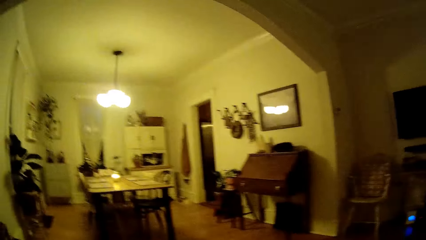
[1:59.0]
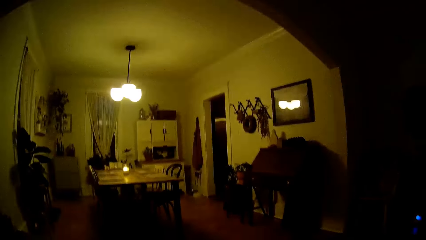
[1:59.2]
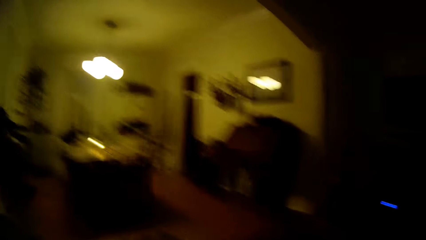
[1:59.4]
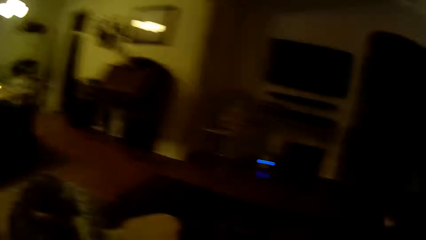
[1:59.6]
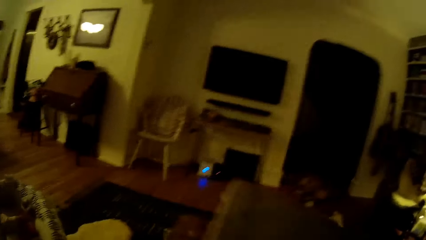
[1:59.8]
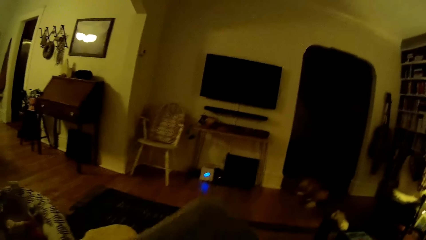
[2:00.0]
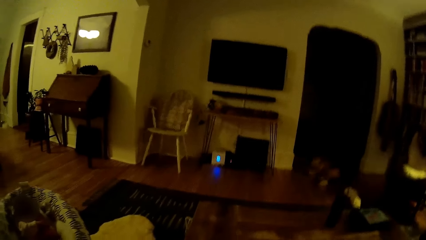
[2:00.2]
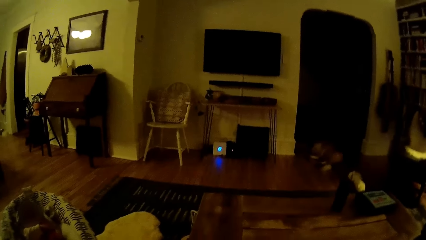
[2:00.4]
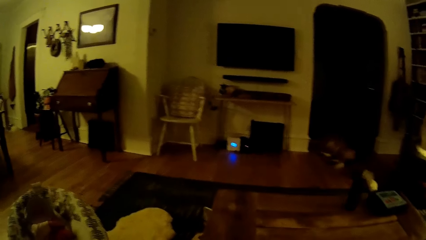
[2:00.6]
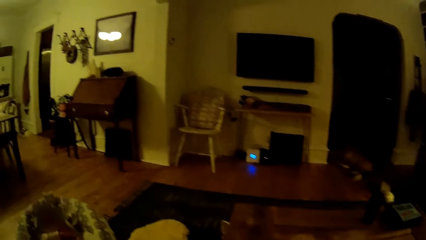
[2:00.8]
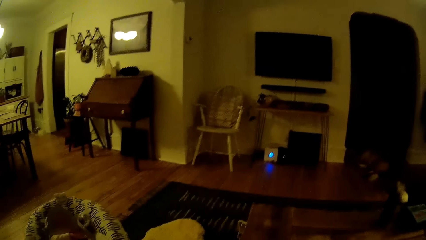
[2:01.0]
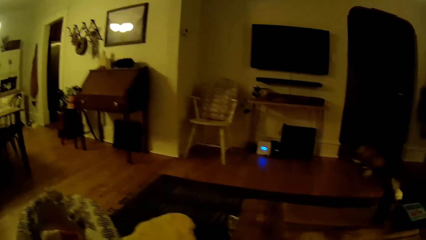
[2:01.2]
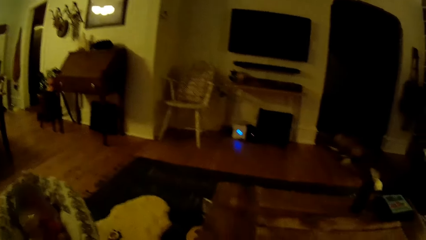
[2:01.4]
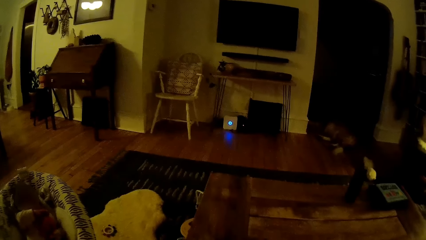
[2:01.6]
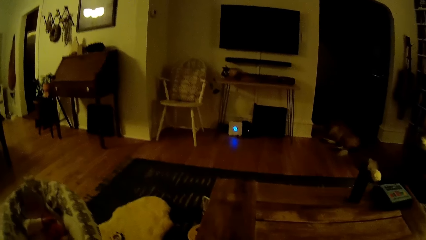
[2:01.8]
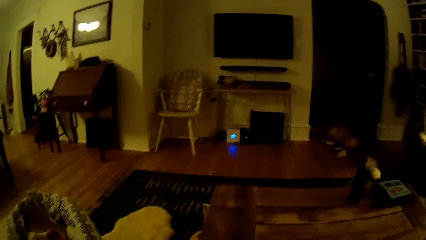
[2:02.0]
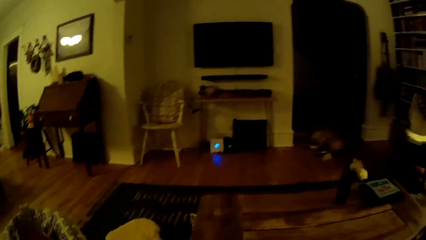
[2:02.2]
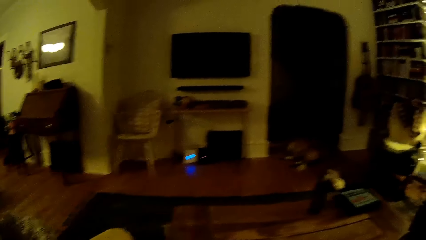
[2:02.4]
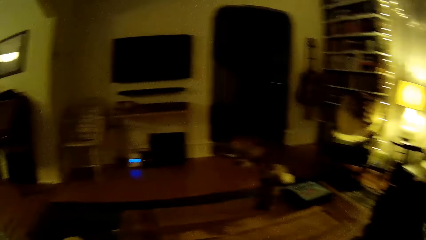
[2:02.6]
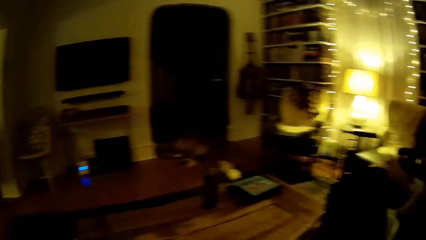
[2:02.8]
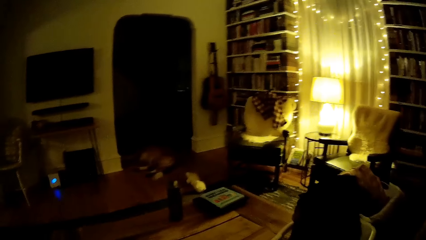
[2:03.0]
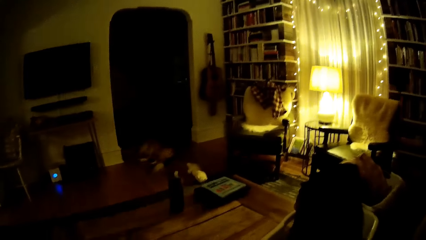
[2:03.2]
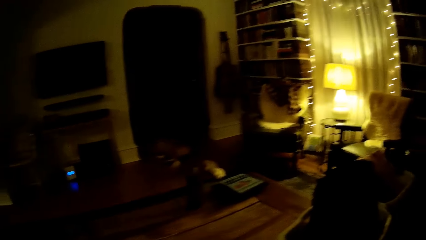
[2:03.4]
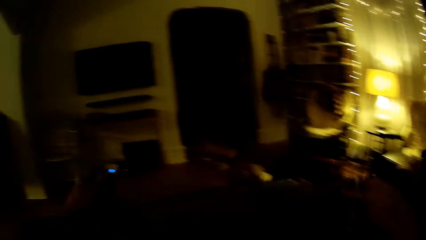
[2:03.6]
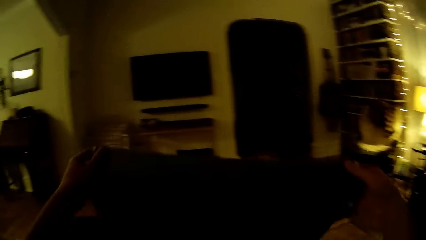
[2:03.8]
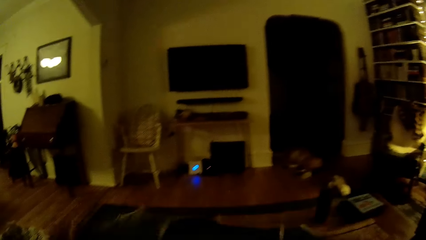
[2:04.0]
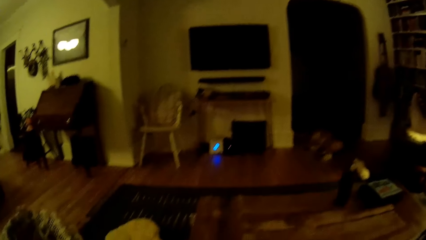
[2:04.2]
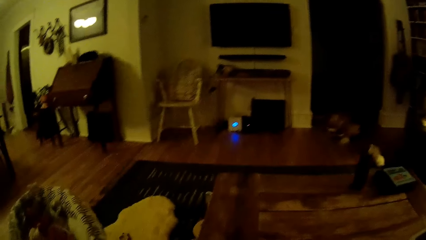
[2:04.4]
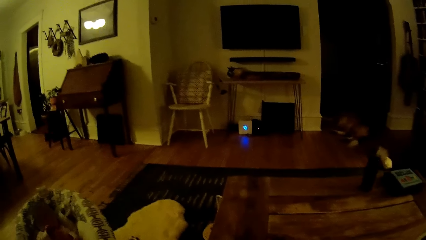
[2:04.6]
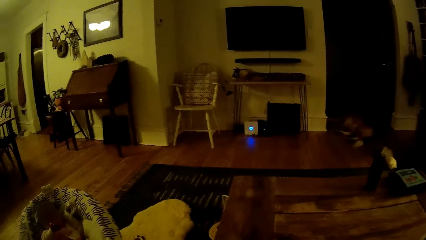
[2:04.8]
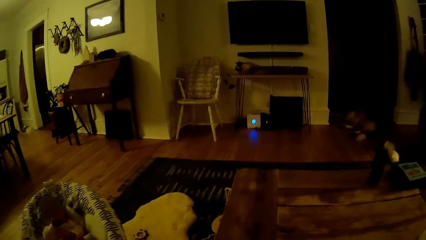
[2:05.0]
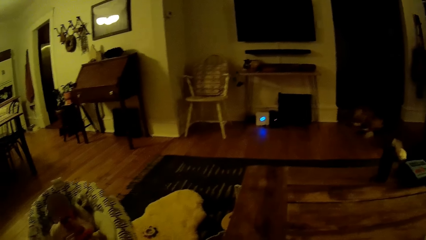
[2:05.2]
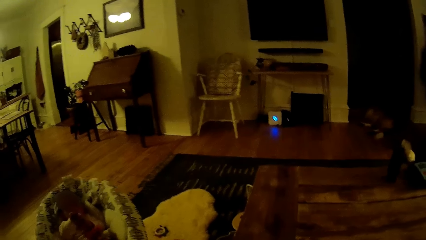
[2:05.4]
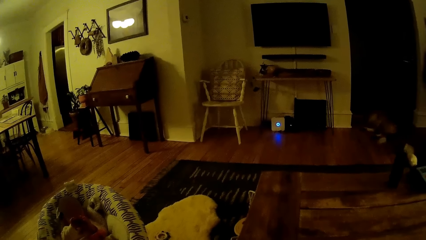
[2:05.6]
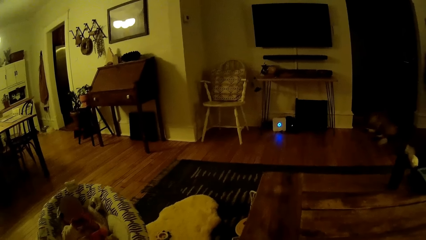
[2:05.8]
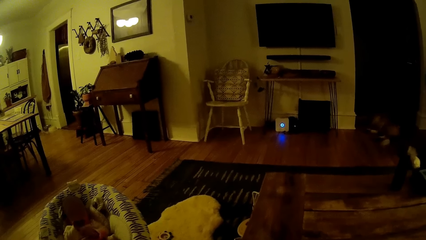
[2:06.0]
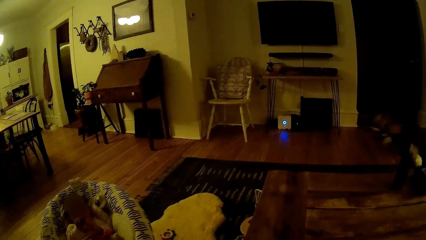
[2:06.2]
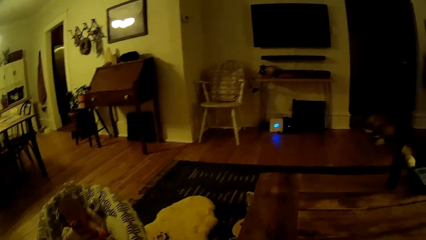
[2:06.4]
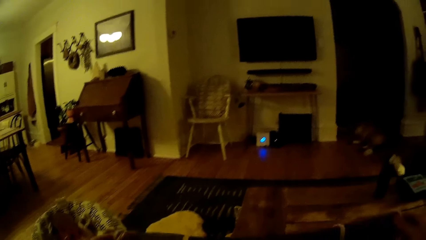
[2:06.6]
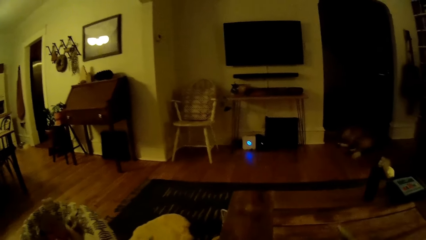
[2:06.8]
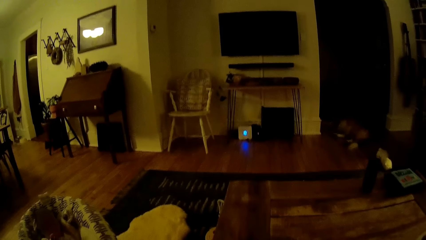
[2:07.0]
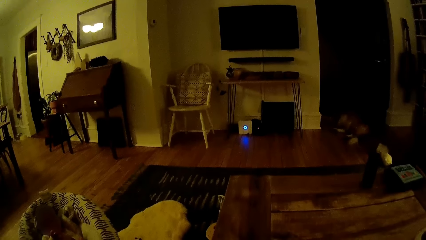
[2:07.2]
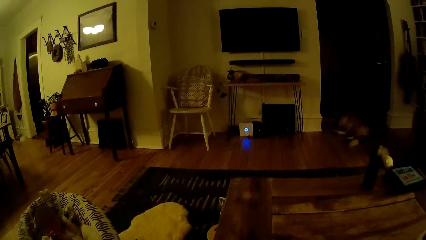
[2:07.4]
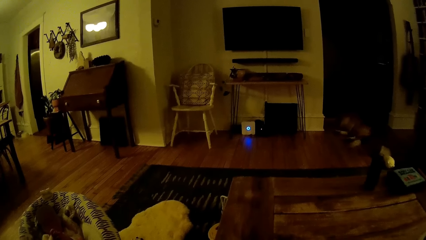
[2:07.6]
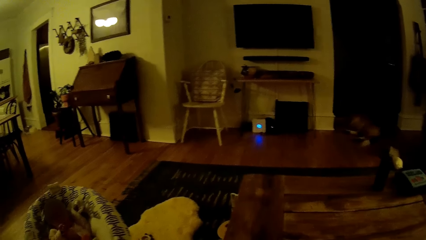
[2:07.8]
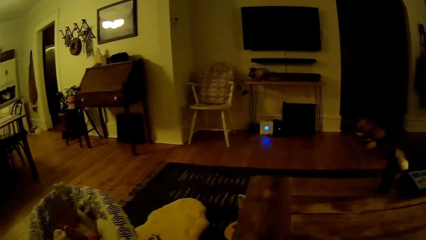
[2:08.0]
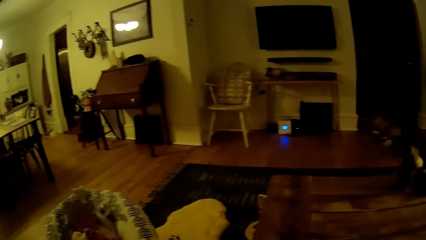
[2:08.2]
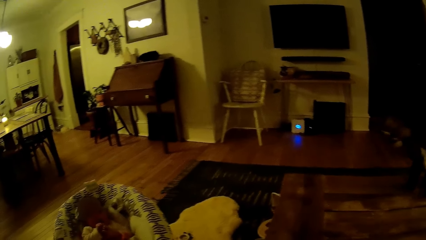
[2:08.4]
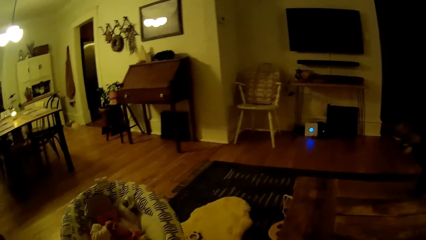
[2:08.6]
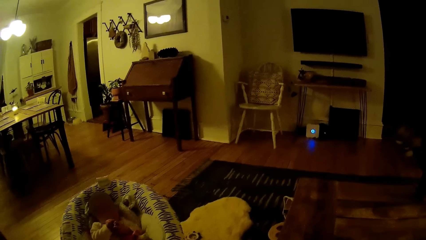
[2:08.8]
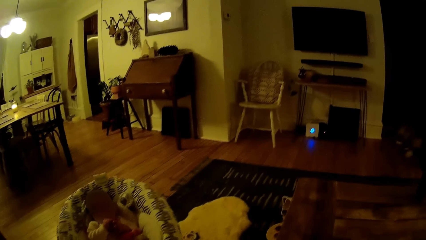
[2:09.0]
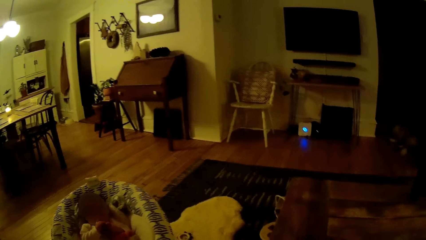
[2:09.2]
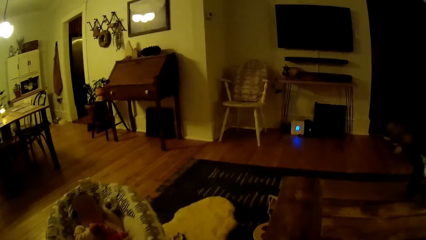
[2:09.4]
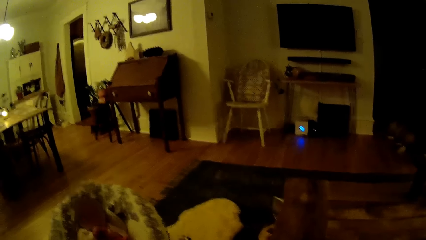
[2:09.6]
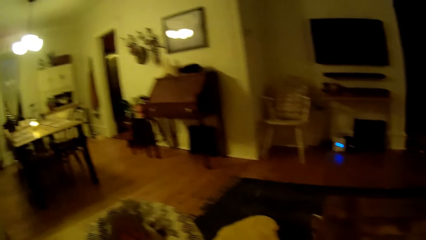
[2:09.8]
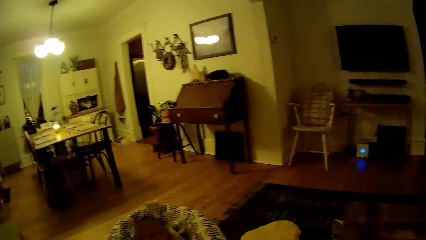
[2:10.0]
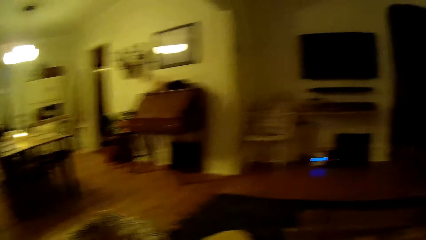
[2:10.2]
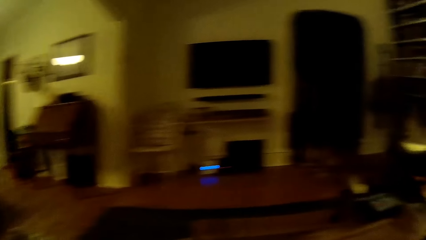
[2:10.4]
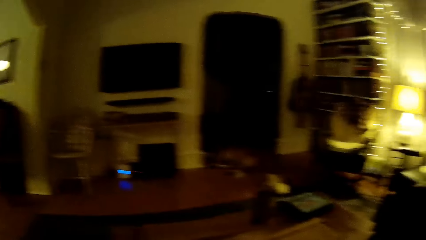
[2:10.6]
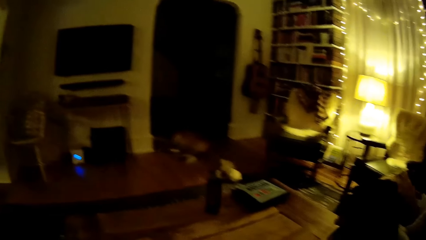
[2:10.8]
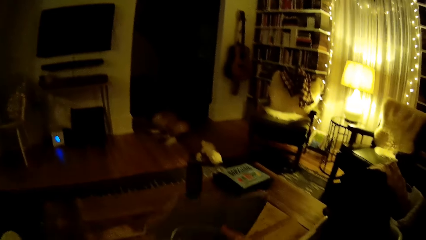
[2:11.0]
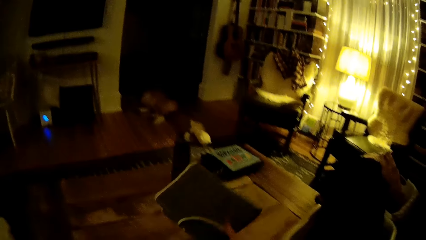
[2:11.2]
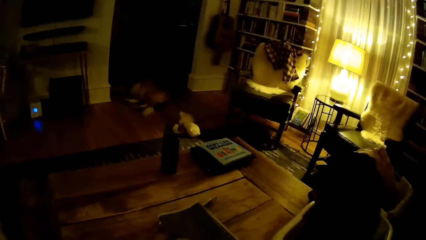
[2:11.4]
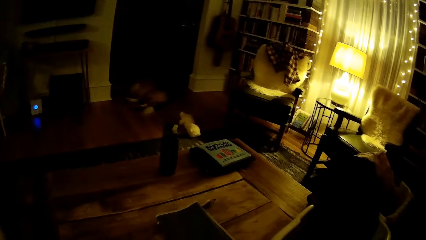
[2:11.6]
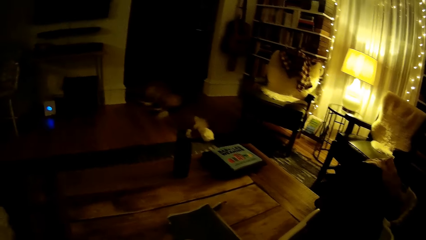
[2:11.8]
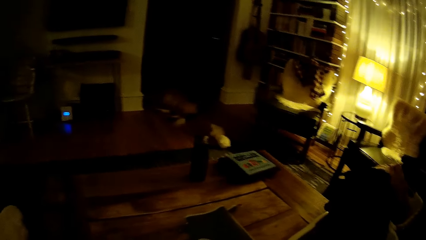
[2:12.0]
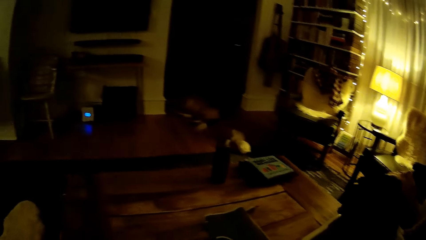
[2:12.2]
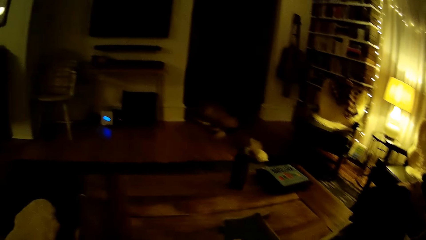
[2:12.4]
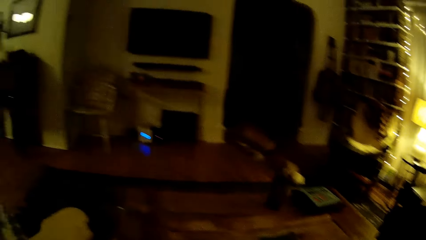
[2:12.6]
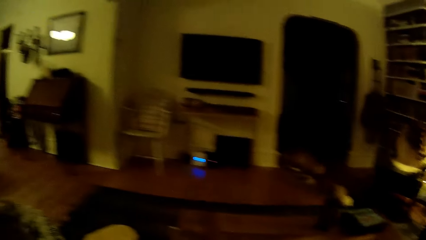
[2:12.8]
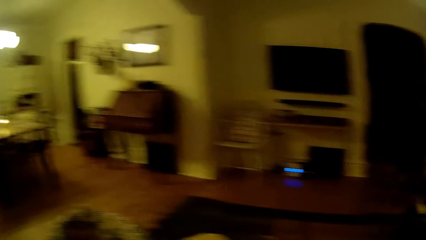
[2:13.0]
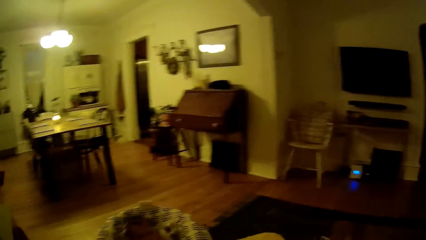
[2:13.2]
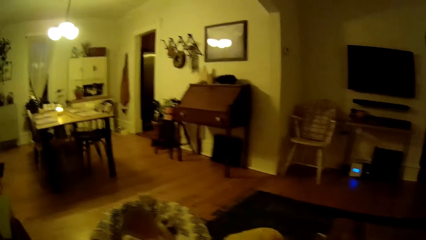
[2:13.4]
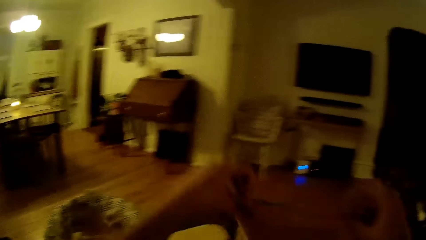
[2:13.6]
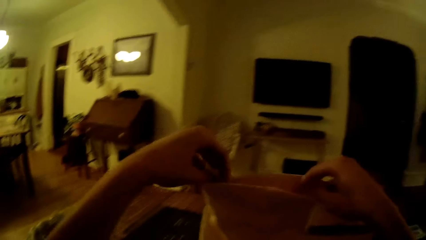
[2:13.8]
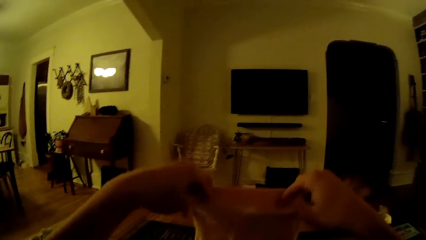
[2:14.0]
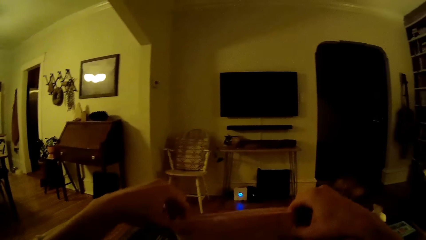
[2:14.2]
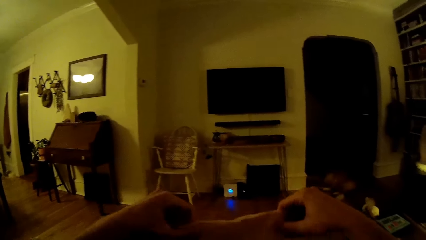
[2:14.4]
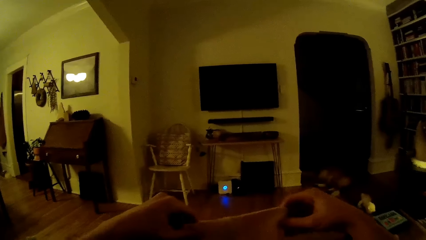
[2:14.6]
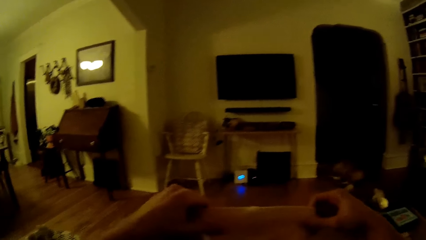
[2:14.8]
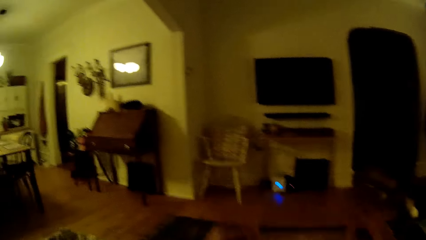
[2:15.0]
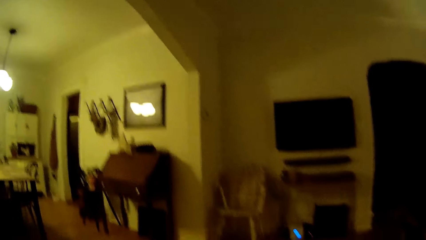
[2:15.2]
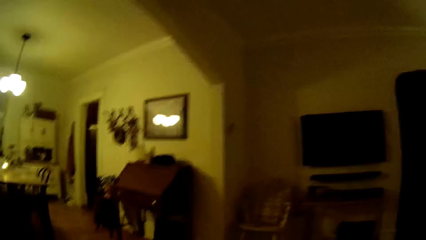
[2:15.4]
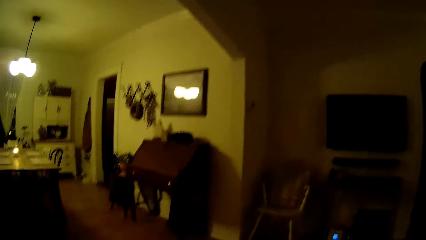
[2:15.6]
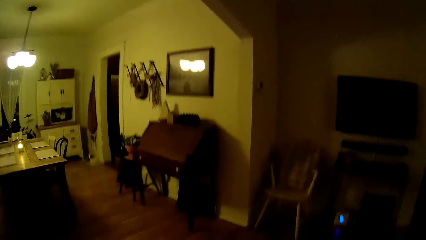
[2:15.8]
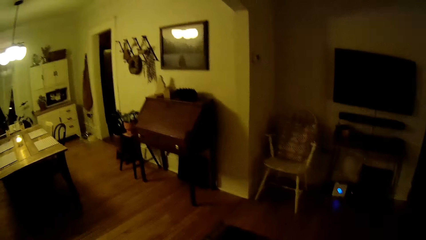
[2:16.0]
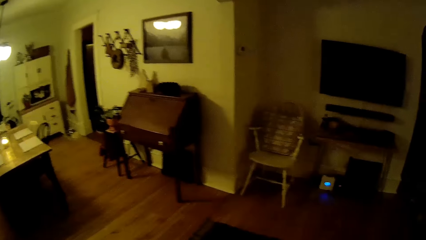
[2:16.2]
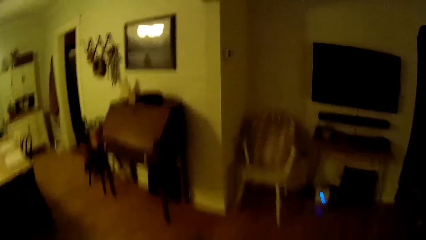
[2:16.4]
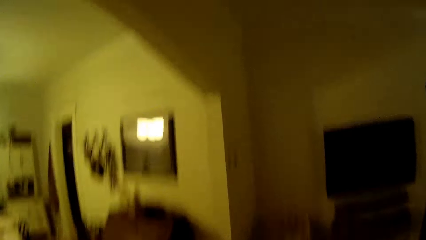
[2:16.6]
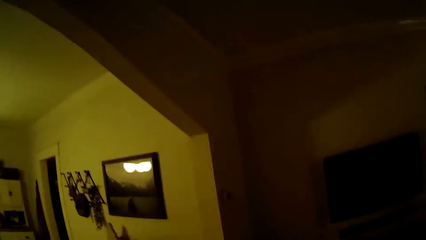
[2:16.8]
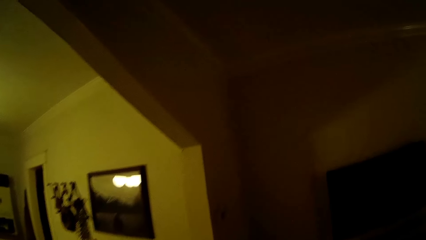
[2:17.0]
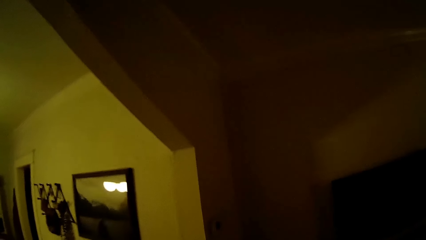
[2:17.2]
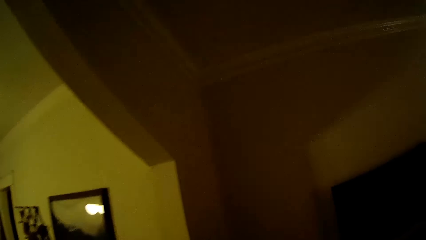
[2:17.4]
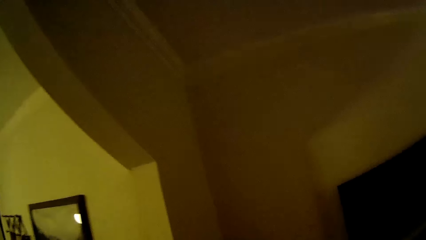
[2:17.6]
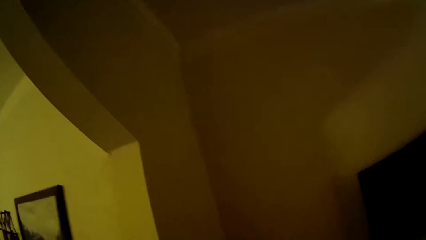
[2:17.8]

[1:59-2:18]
The camera wearer enters the living room. She drops the baby shirt on a table with her right hand. She fiddles with a baby romper with her hands. She looks around the living room.
